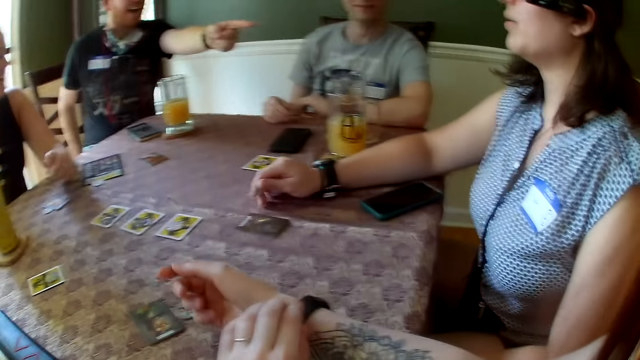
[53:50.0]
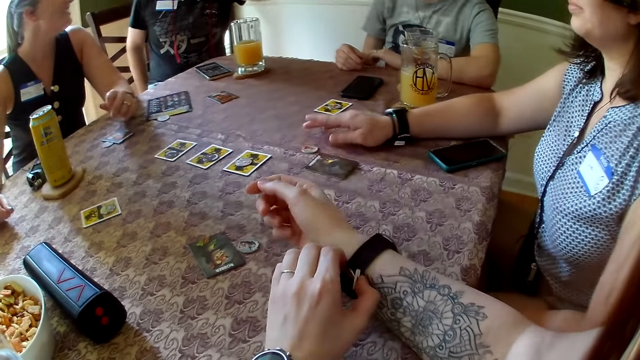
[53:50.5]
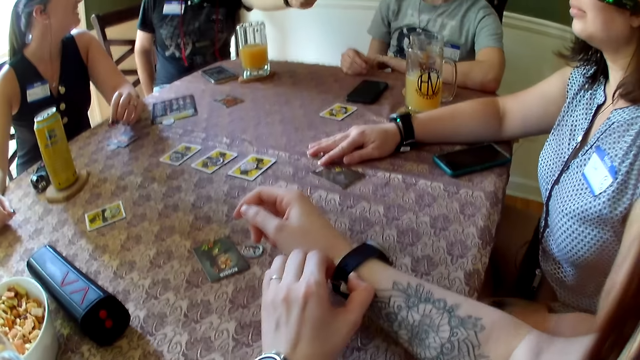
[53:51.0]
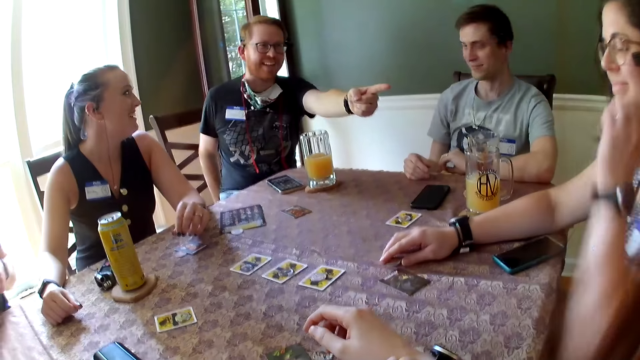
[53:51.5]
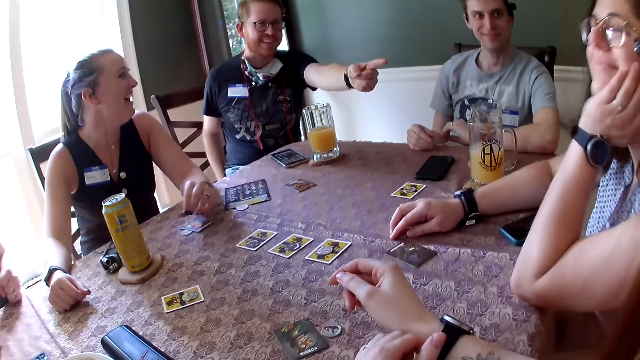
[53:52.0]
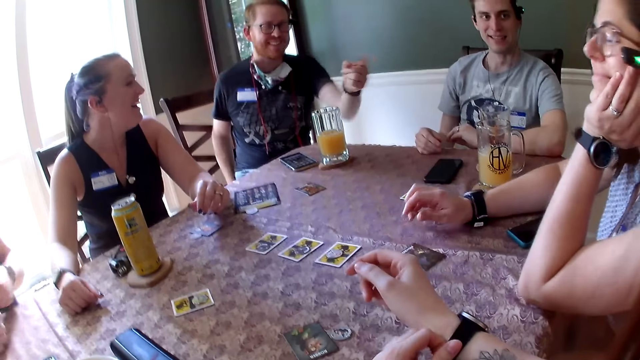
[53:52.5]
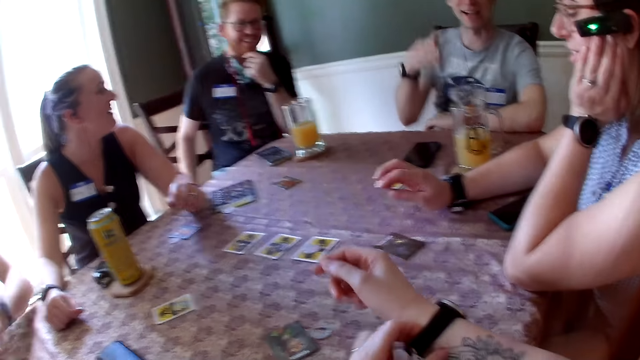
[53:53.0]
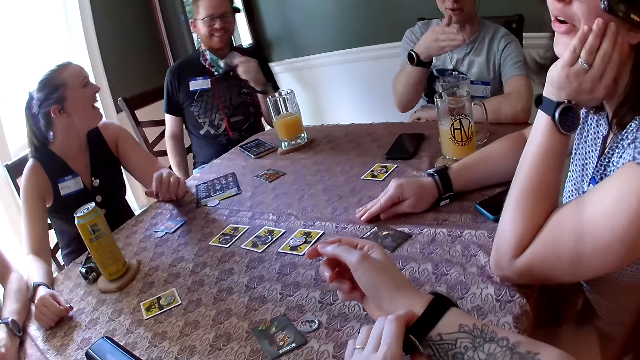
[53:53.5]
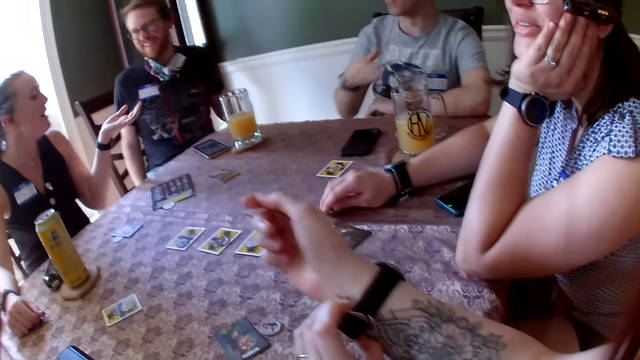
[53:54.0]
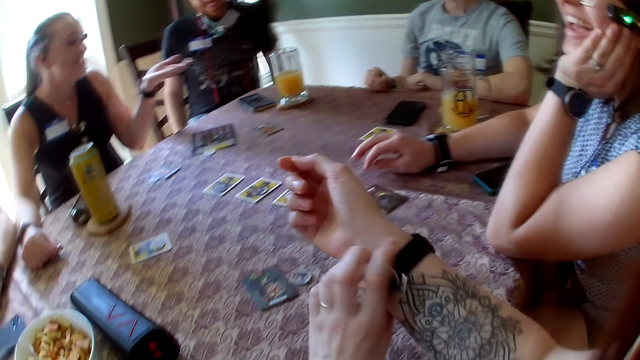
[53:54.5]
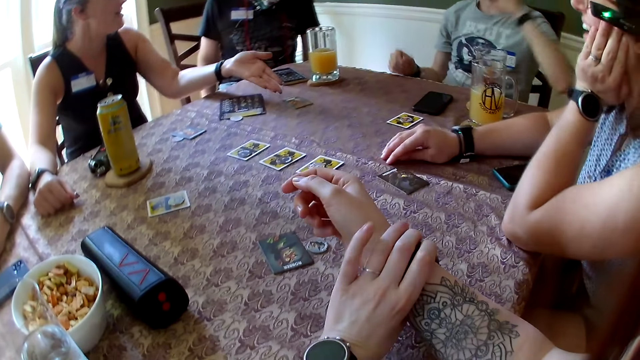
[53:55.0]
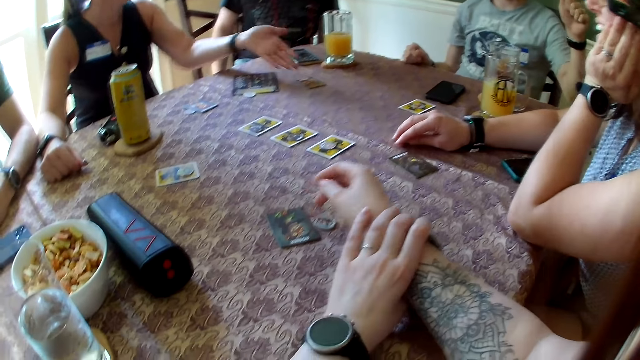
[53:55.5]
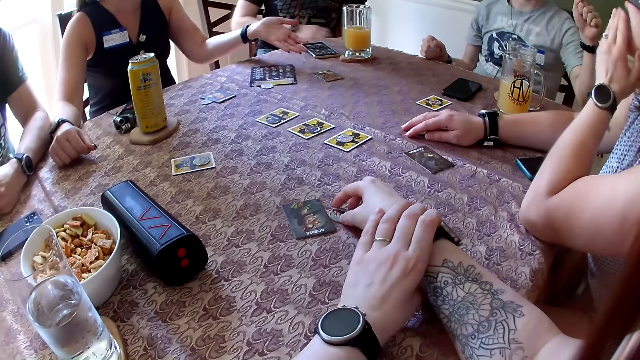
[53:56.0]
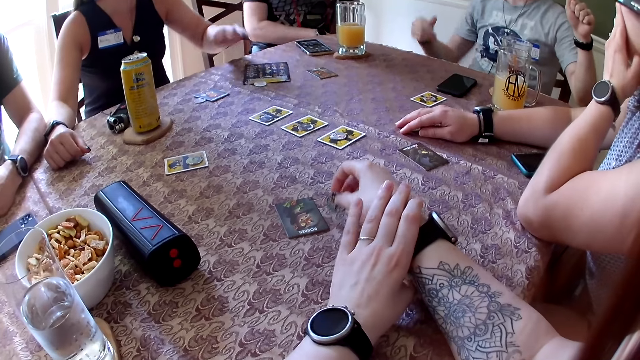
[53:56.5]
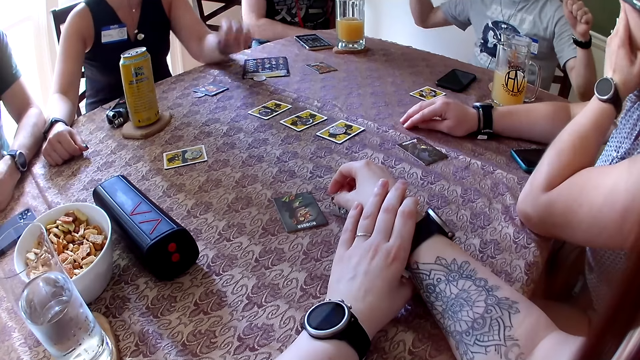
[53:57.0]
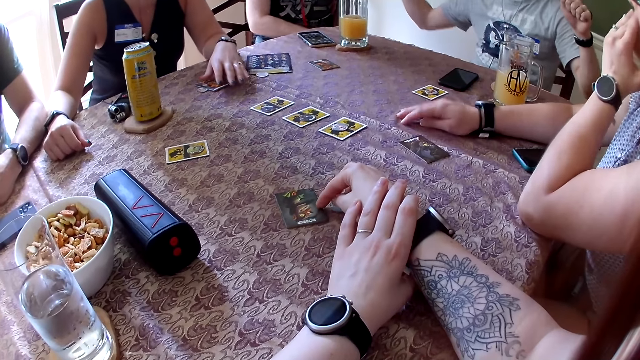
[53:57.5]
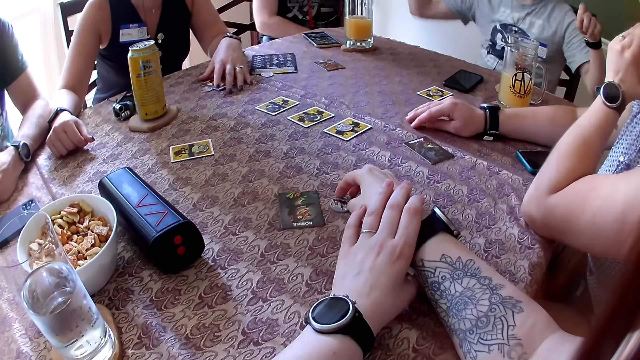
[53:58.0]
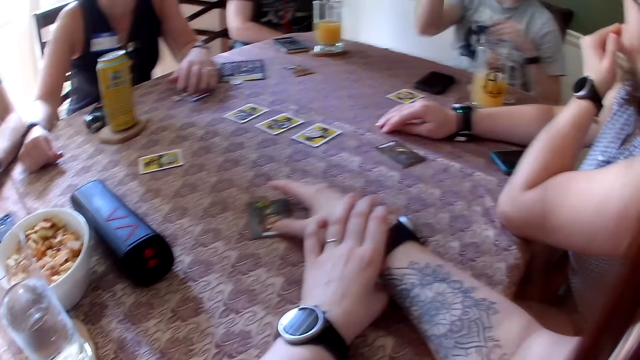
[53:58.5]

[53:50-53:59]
A woman converses with a man and holds a token in her right hand. The camera wearer adjusts the watch in her right wrist with her left hand. The woman puts the token in her right hand on the table, puts her left hand under her chin and converses with the camera wearer. Another man converses with the woman and the first man and gesticulates with his hands. Another woman converses with the first man and gesticulates with her left hand. The camera wearer adjusts the token and the card on the table with her right hand.

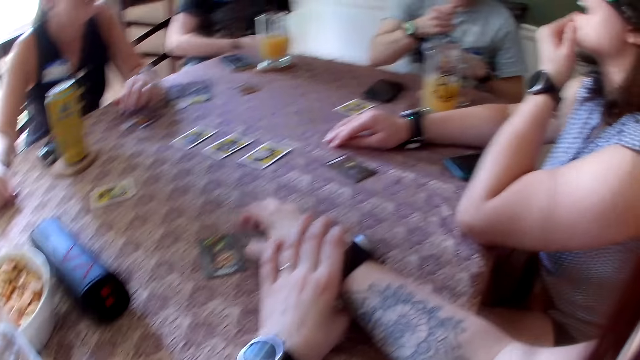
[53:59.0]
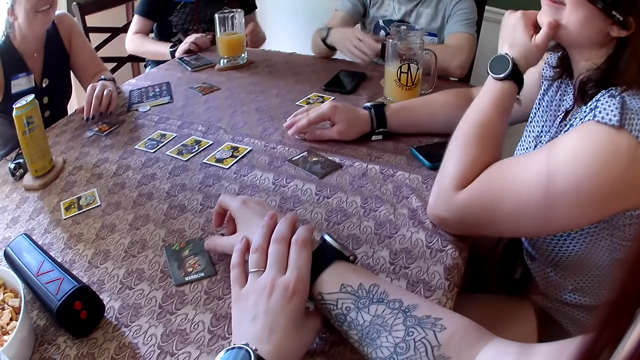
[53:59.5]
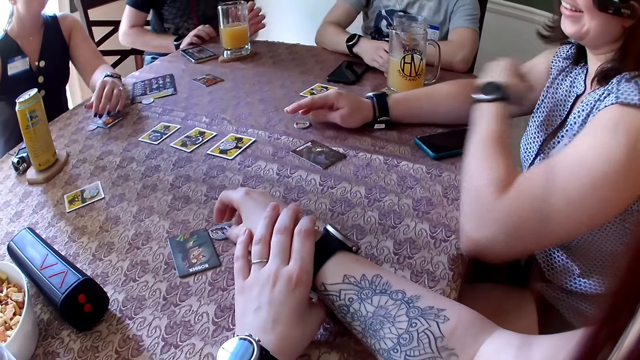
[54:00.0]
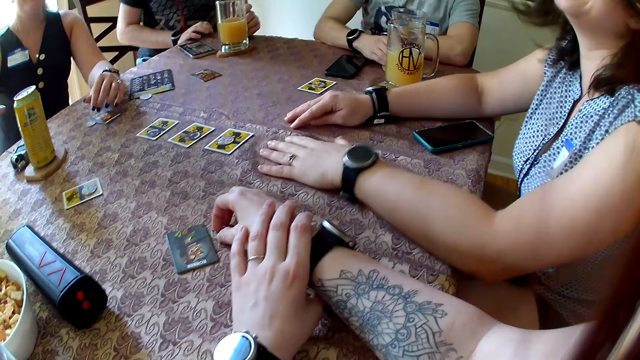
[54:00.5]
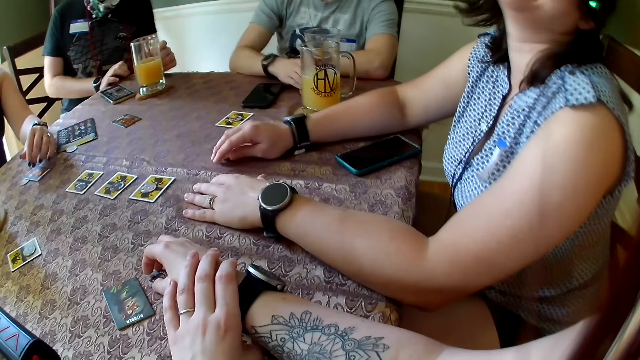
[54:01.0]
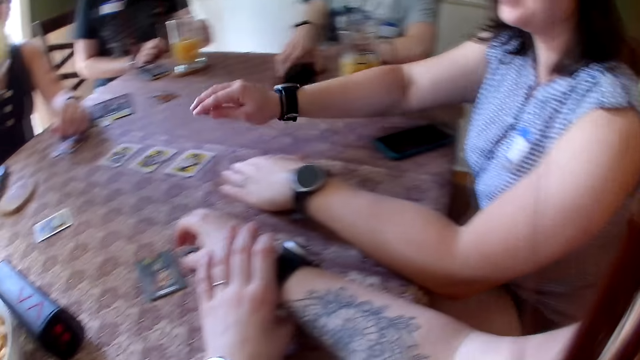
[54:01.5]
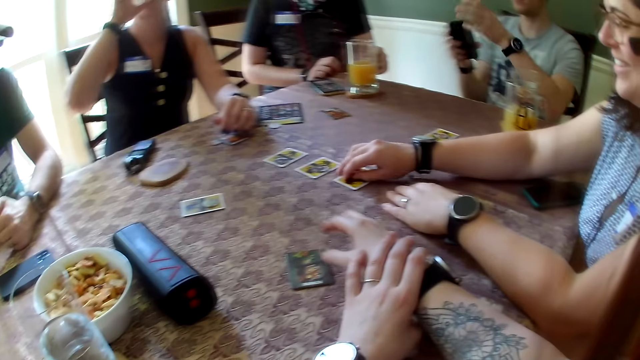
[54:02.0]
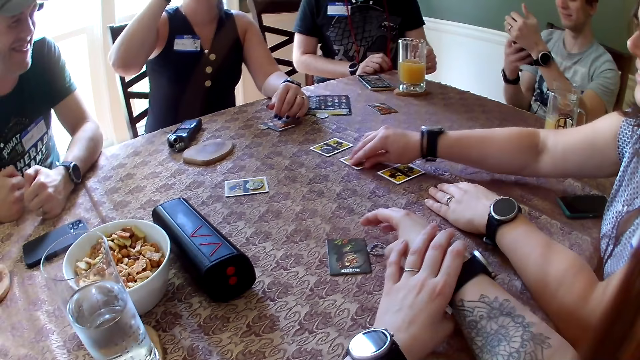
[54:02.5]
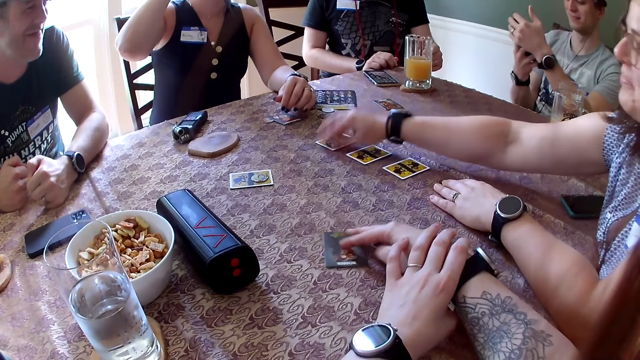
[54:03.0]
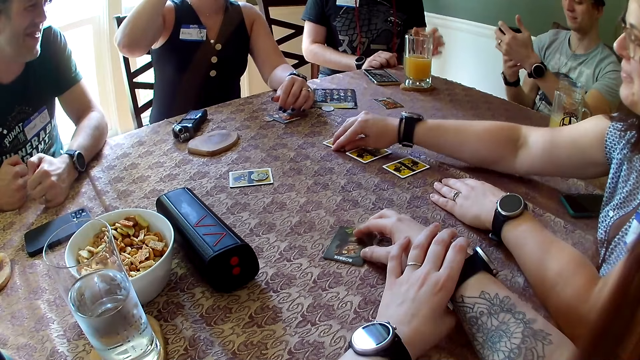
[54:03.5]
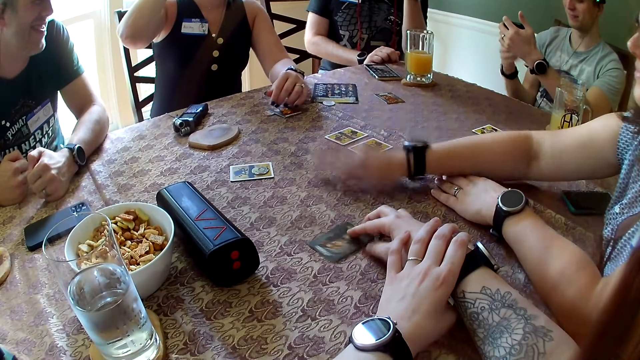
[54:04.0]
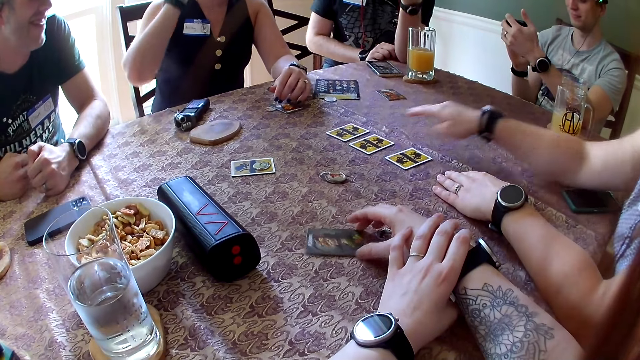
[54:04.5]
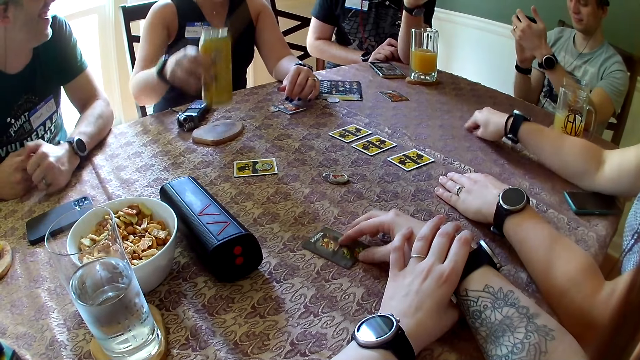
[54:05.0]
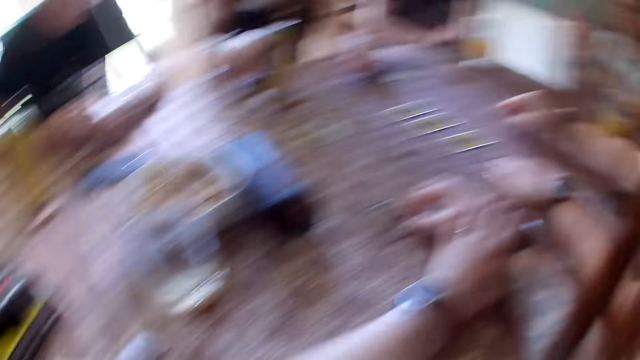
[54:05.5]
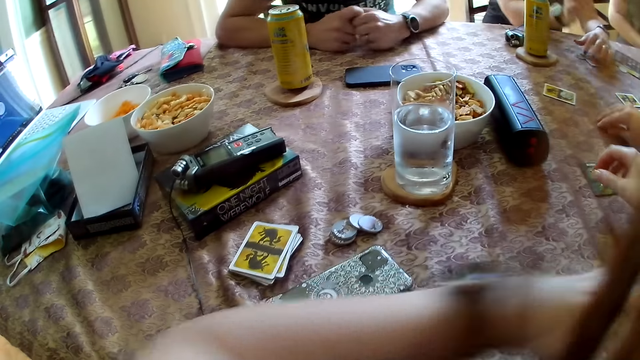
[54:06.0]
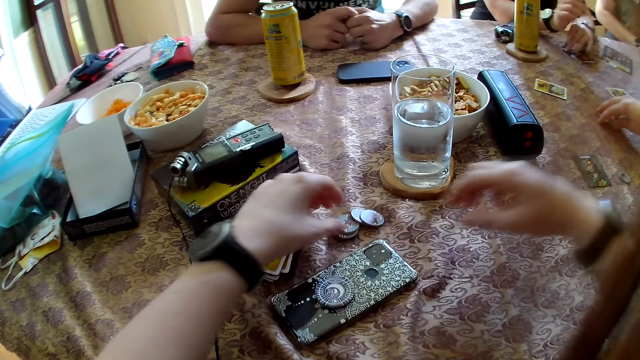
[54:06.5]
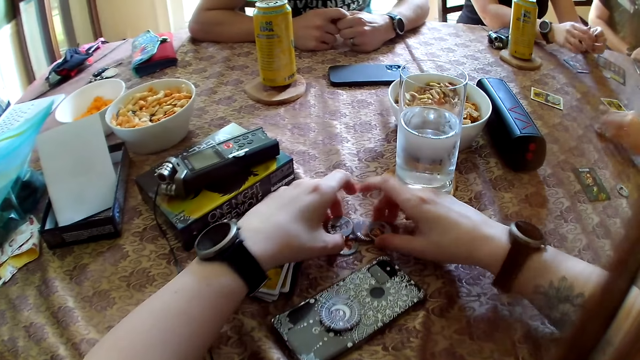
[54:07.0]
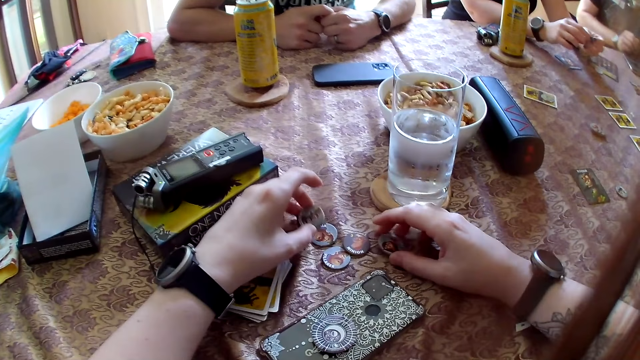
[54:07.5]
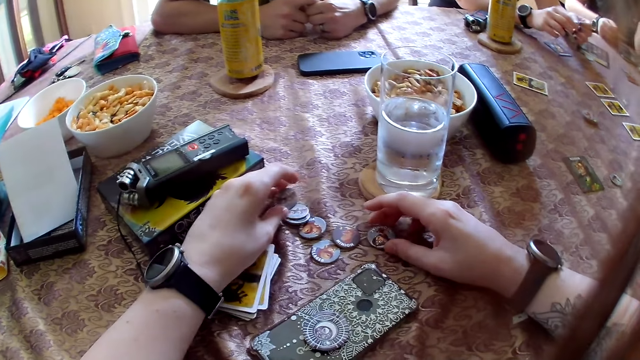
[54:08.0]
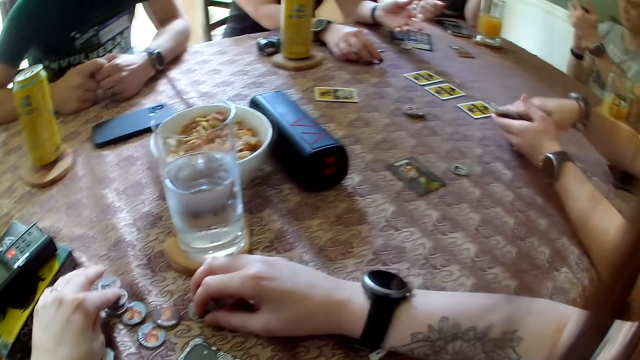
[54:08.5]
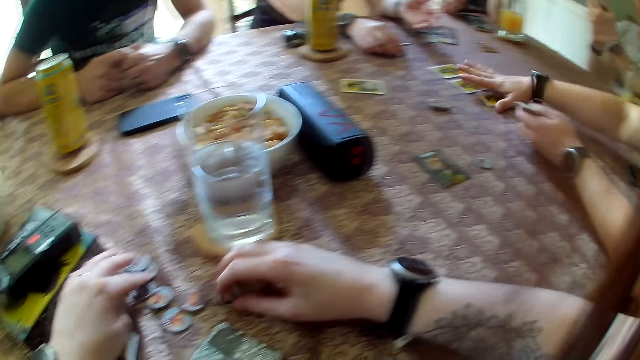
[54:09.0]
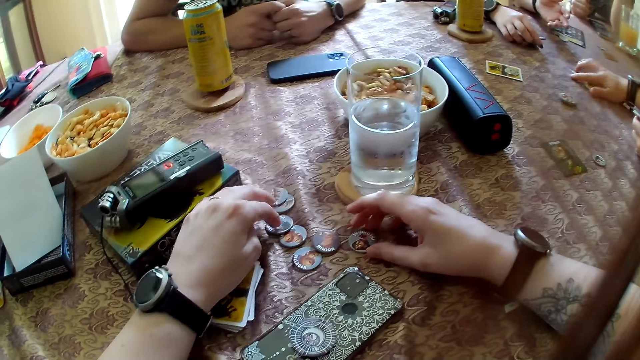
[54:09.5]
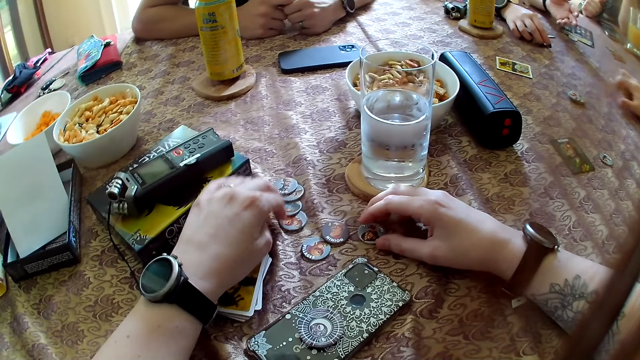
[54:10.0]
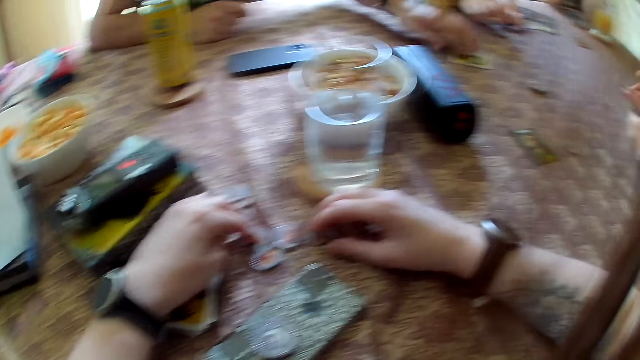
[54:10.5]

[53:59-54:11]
A woman picks up her canned drink with her right hand and drinks from her canned drink. A man picks up his phone on the table with his right hand. Another woman picks up the tokens on the cards on the table with her right hand. The man operates his phone. Another man converses with the other woman. The other woman puts the tokens on the table and picks up a token on the table with her right hand. The first woman lowers her canned drink on the table. The other woman puts the token on the other tokens on the table. The first woman picks up a token on the table with her left hand. The camera wearer converses with the group of people and adjusts the tokens on the table with both hands. The first woman holds the token with both hands. The other woman packs the cards on the table with her right hand and passes the cards in her right hand to her left hand. The first woman drops the token on the table with her right hand. The other woman packs the cards on the table with her right hand. The first man converses with the first woman. A third man pushes a card towards the other woman on the table with his left hand.
